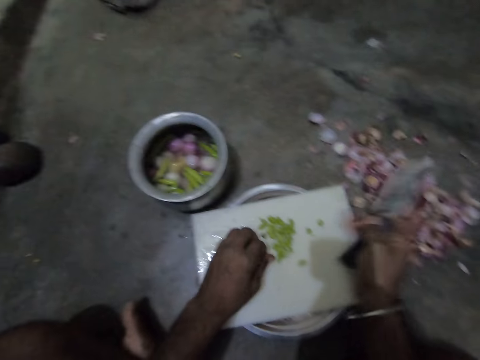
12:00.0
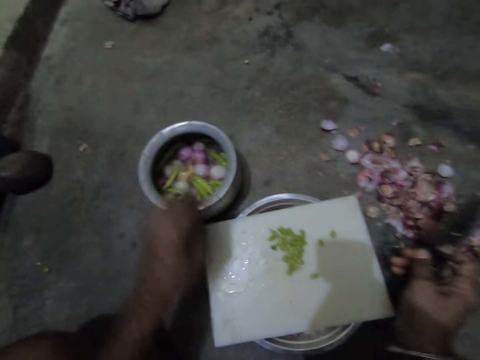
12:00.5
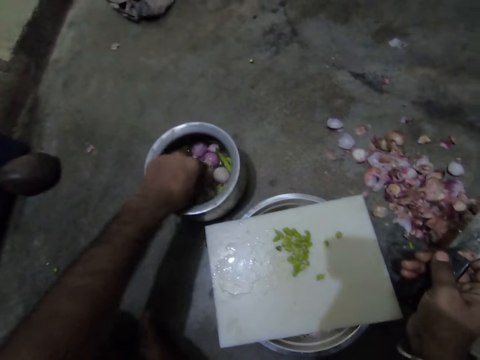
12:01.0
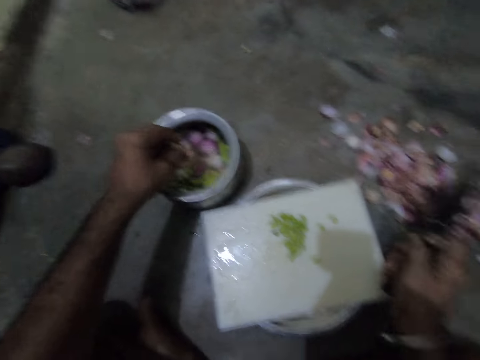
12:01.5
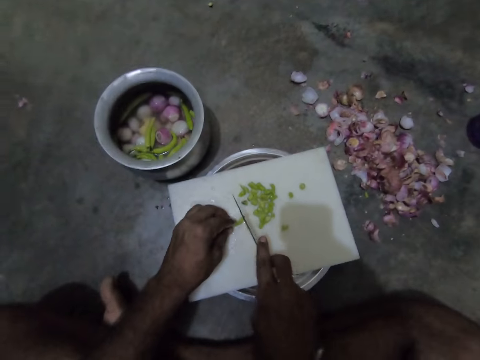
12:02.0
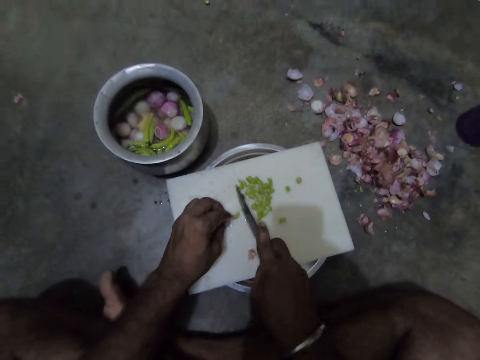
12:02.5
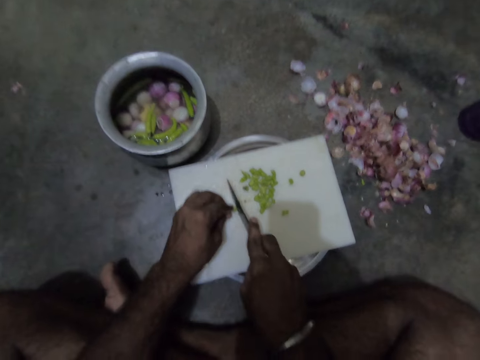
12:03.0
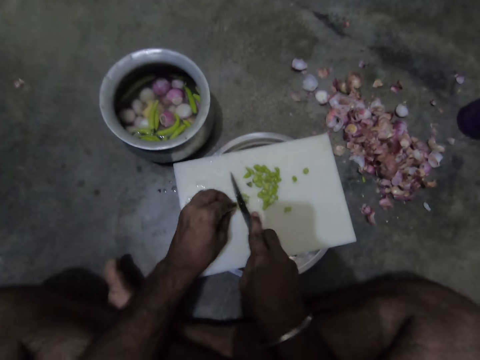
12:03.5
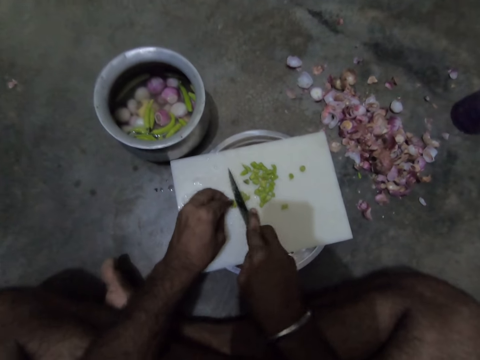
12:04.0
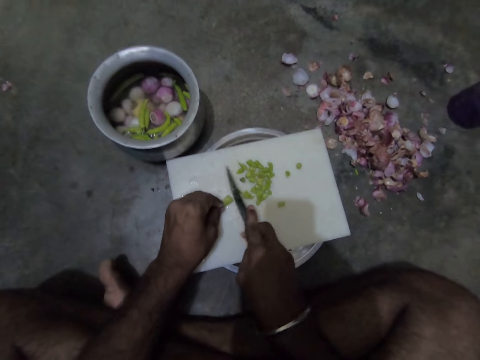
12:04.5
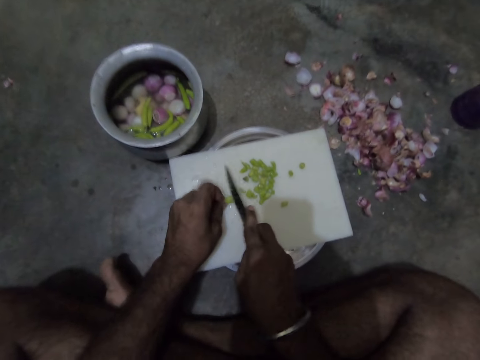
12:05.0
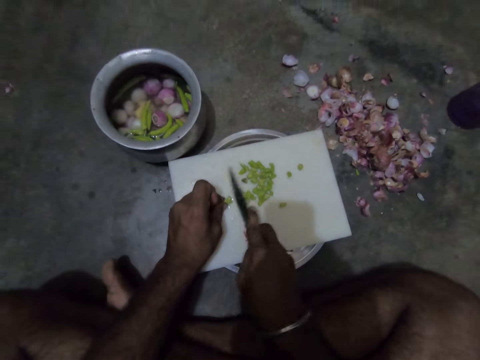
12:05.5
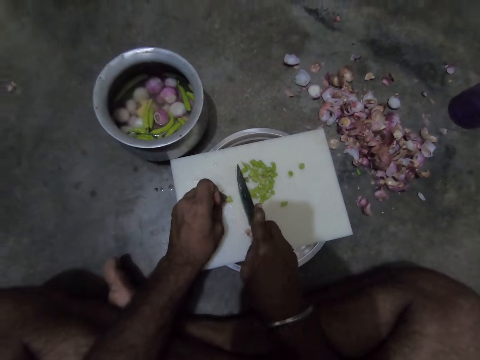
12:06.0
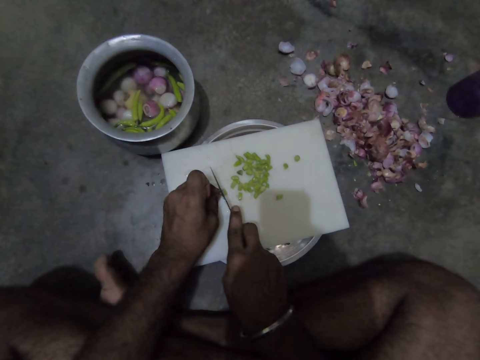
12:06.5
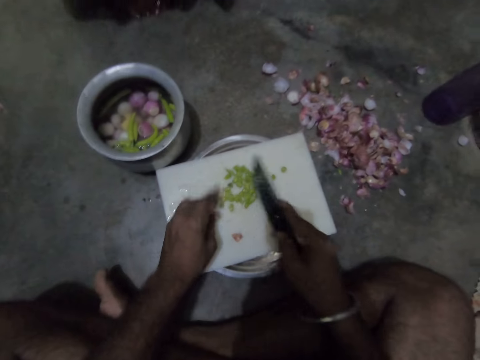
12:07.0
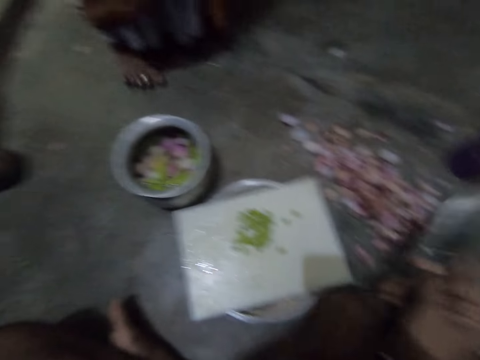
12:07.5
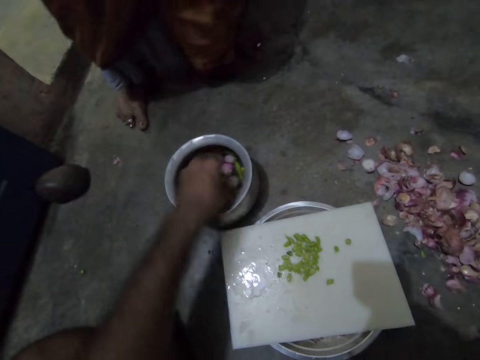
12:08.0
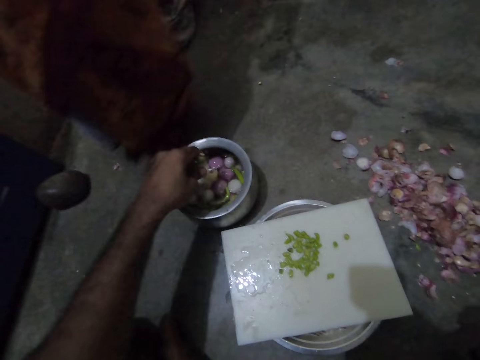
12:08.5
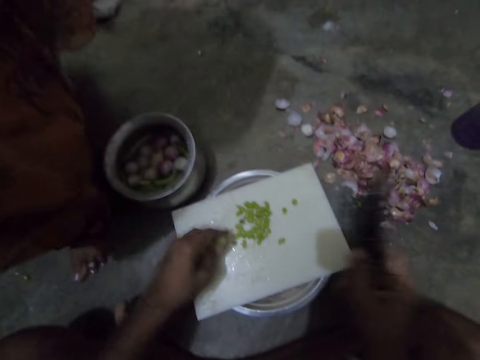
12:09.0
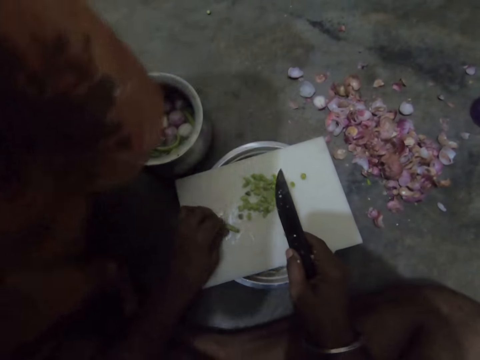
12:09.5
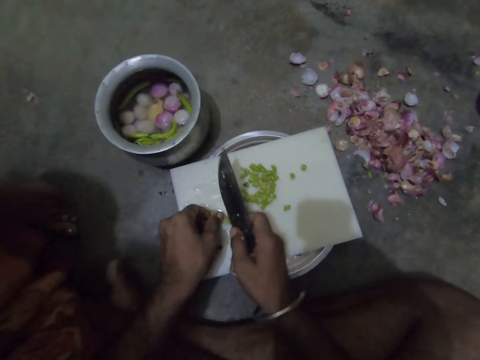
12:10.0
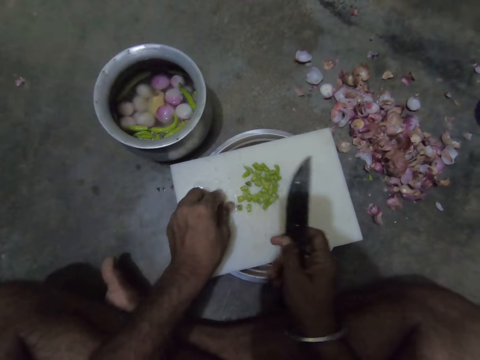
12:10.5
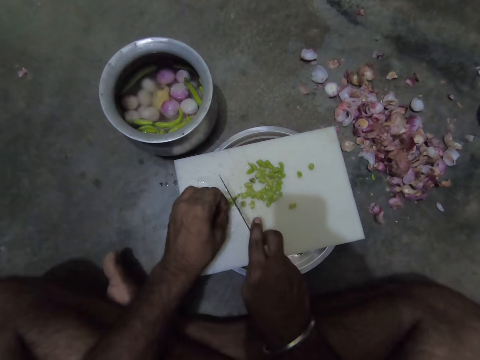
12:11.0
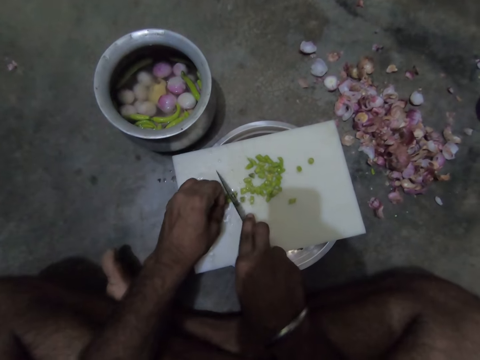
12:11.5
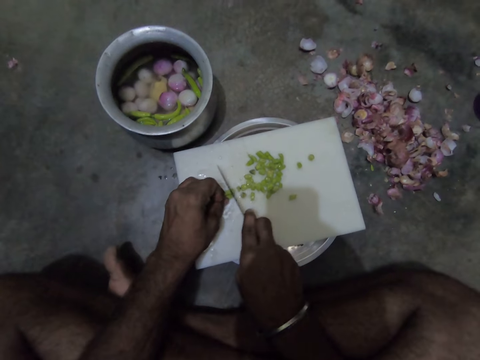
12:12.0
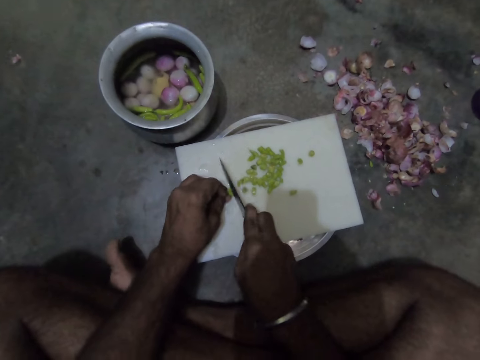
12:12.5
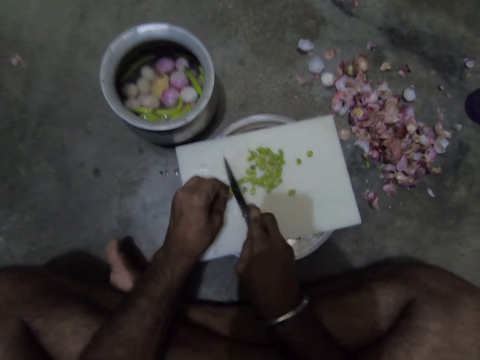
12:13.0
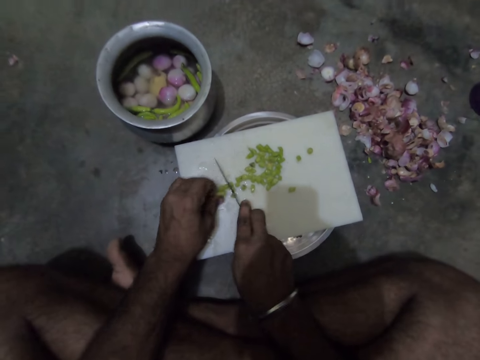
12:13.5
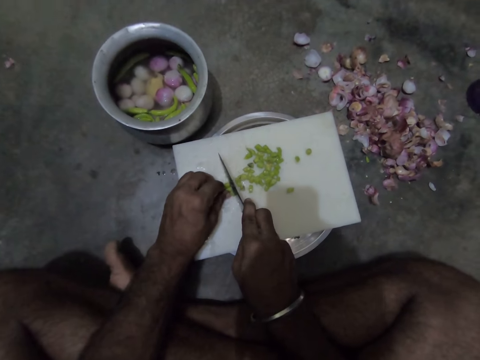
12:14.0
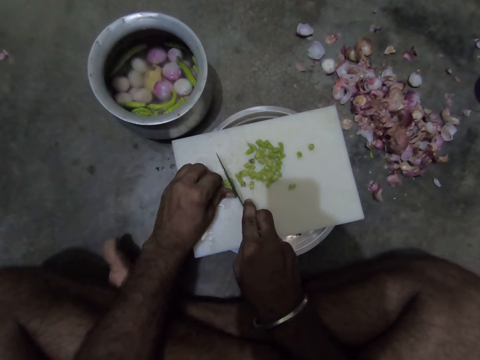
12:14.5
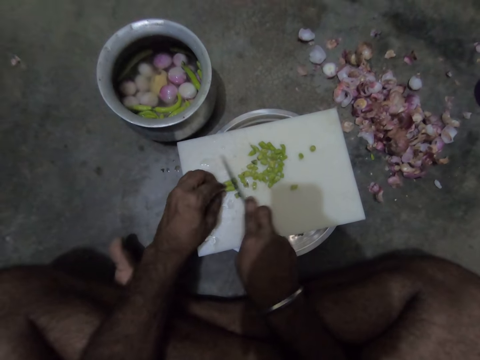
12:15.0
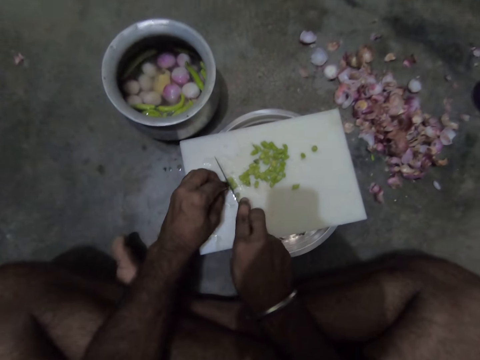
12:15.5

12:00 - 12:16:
The camera wearer picks pieces of pepper from the bowl of pepper with his left hand. He chops the pepper on a chopping board or tray with a knife in his right hand. He drops a piece of chili on the floor. He picks pieces of pepper from the bowl of pepper with his left hand. He chops the pepper on the tray with the knife in his right hand. He puts a chili on the chopping board with a hand.

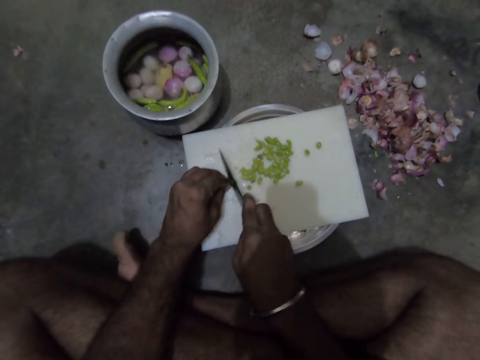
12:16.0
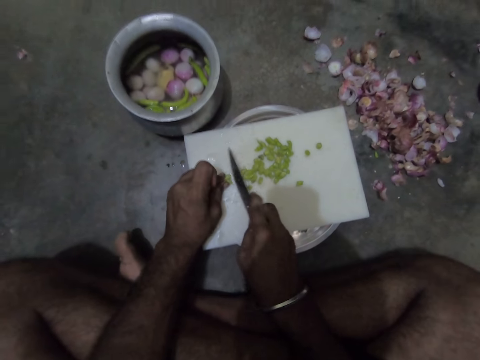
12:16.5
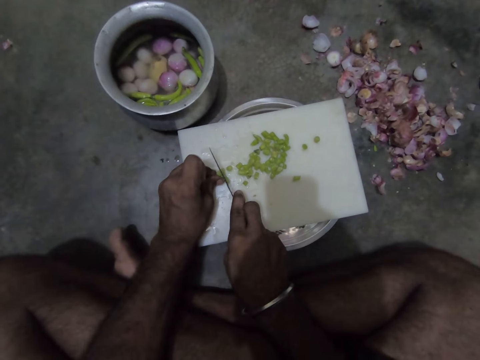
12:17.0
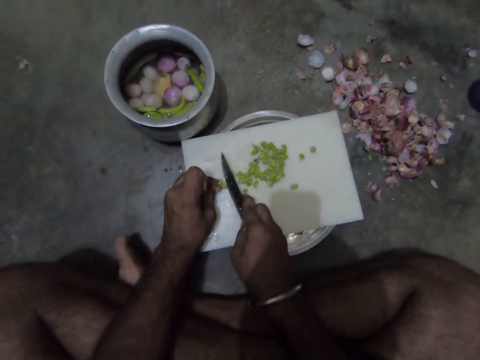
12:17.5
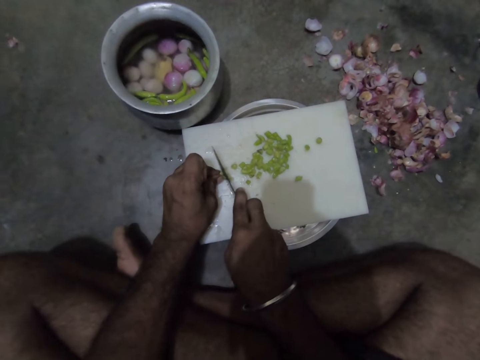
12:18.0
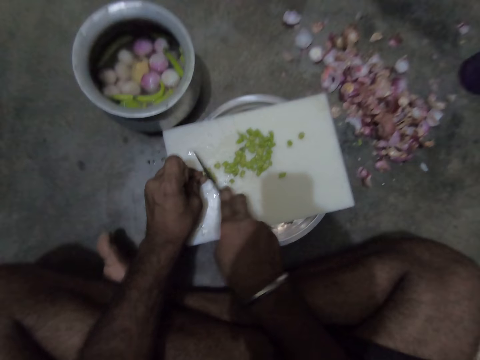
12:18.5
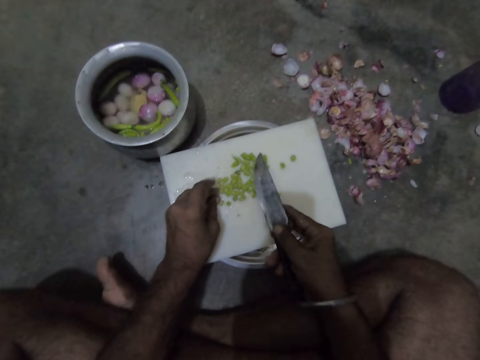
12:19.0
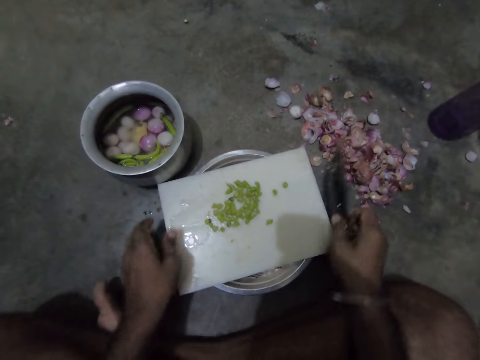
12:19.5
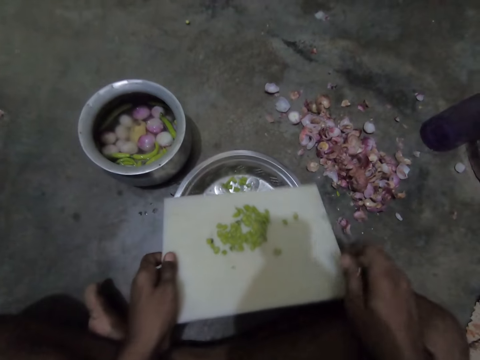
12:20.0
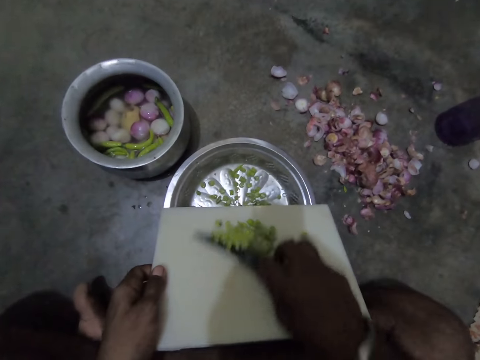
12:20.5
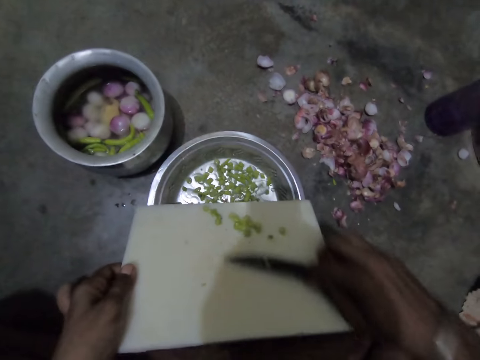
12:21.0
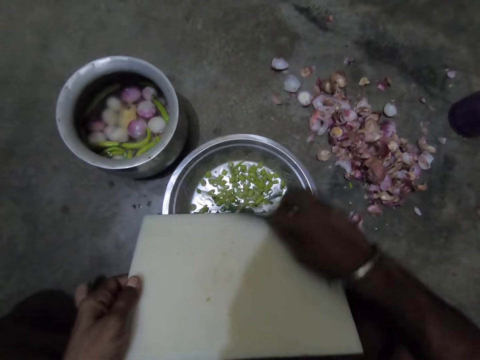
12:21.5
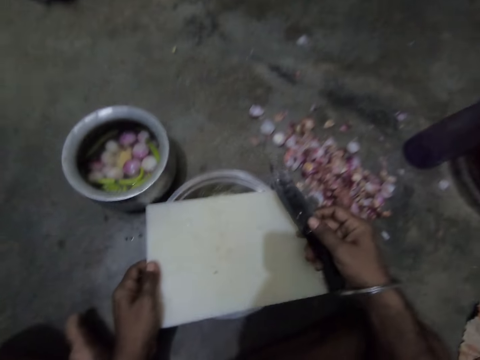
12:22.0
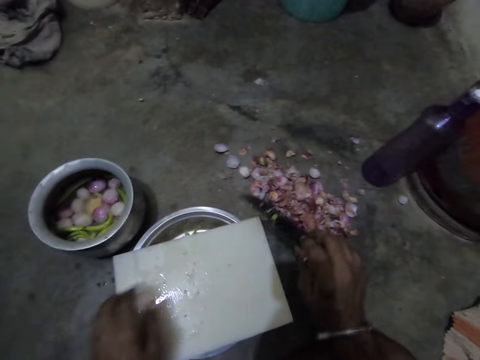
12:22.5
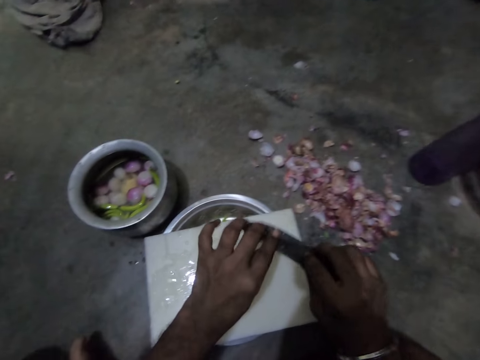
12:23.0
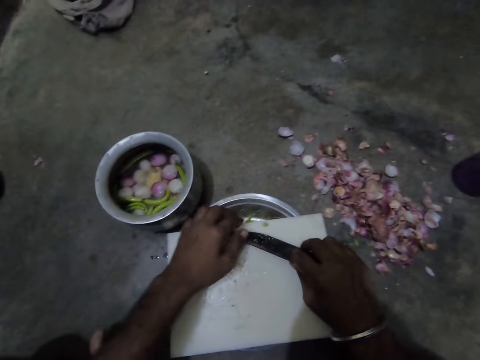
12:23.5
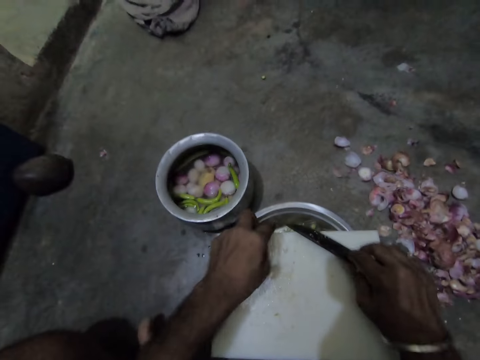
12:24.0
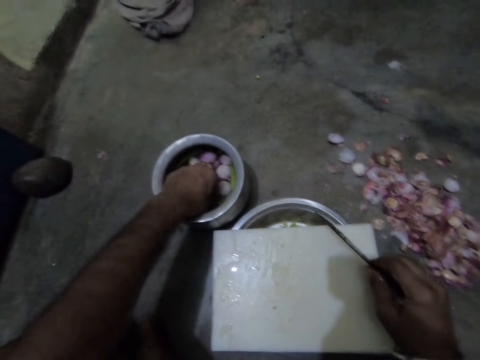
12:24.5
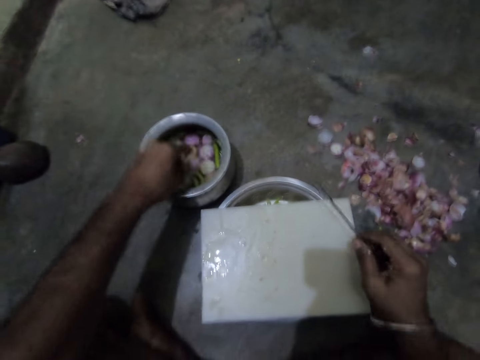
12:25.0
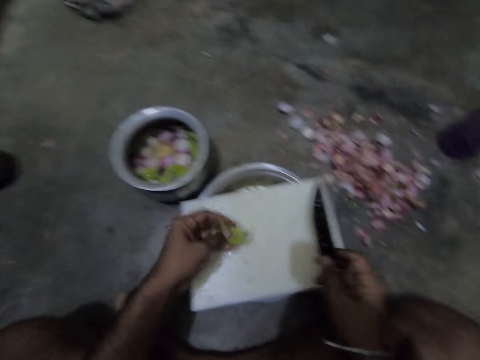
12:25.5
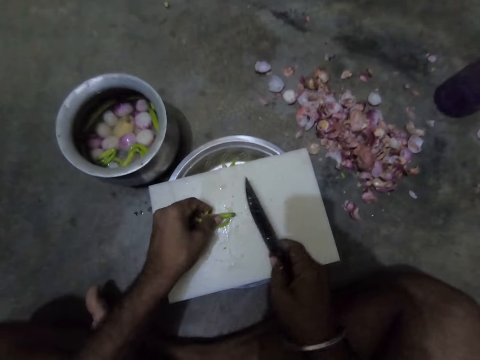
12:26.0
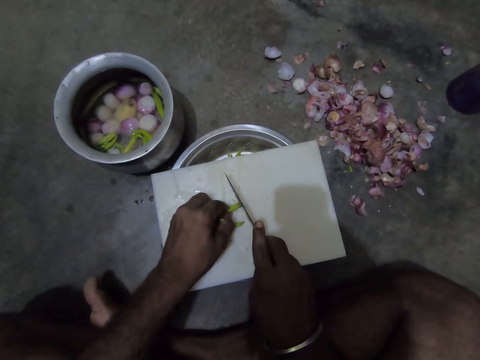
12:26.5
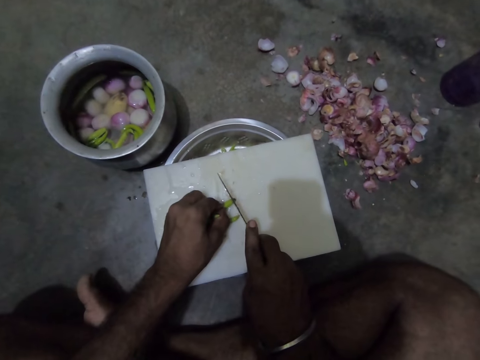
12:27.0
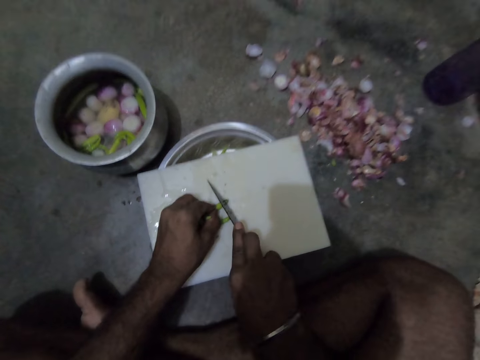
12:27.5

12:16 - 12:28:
The camera wearer adjusts the chopped pepper on the tray or chopping board. He pours the chopped pepper from the tray into the steel bowl with a knife. He puts the chopping board on the bowl. He cleans the knife with his left hand. He picks pieces of pepper from the bowl of pepper with his left hand. He chops the pepper on the tray with the knife in his right hand.
